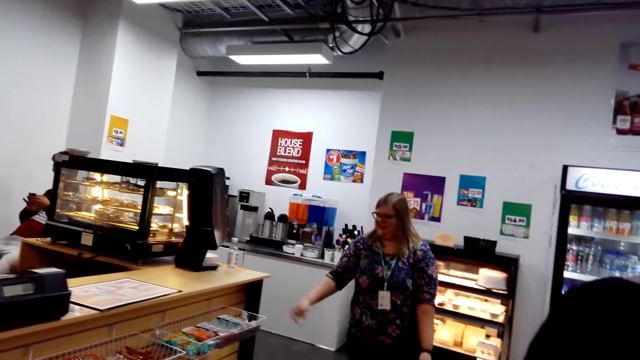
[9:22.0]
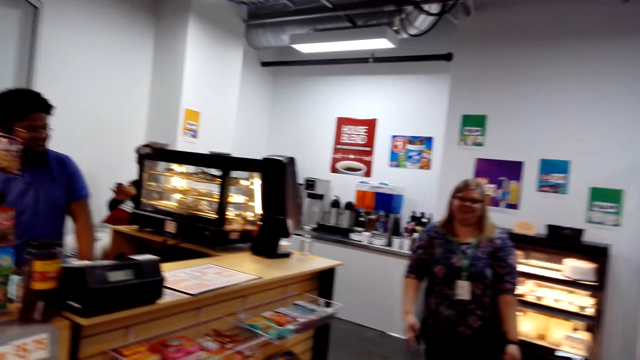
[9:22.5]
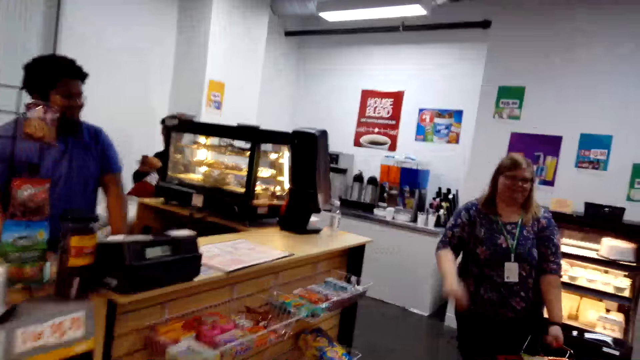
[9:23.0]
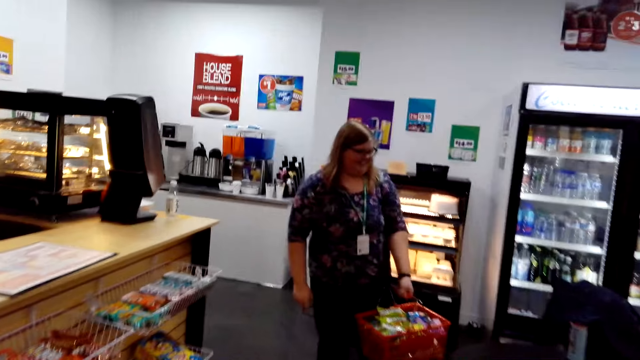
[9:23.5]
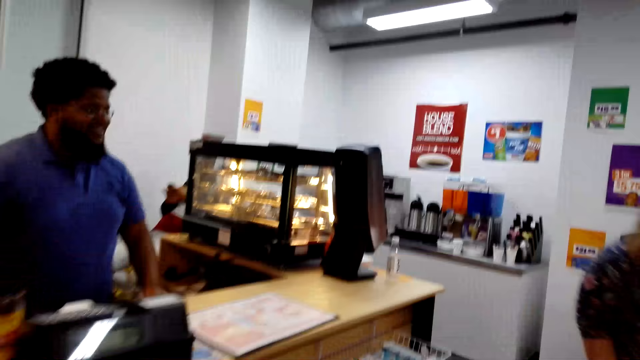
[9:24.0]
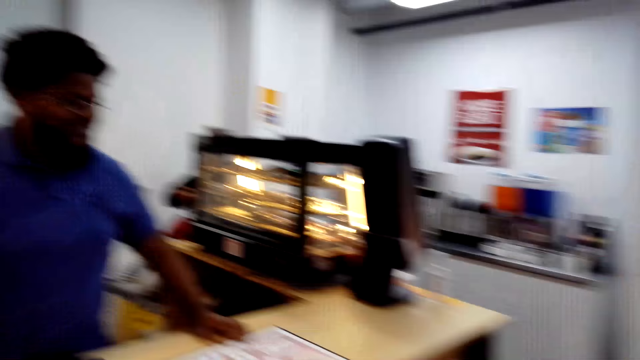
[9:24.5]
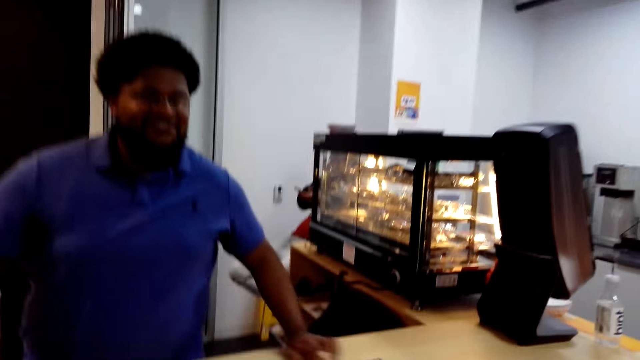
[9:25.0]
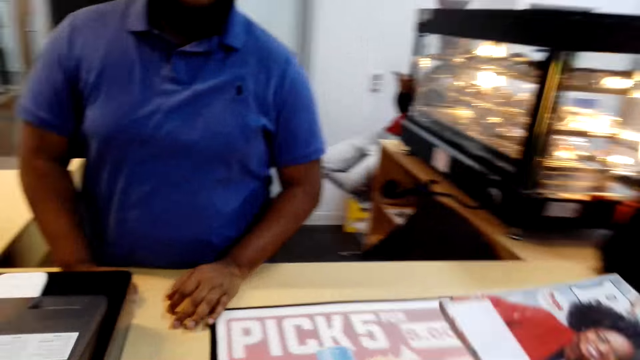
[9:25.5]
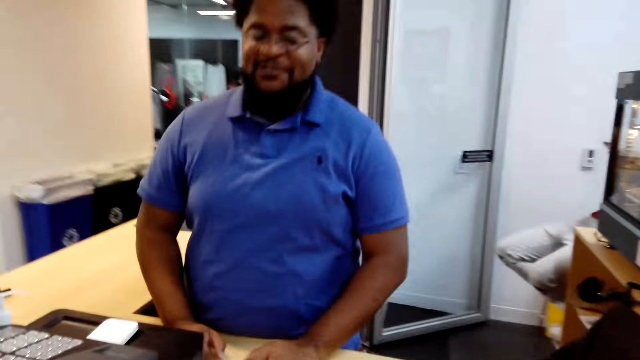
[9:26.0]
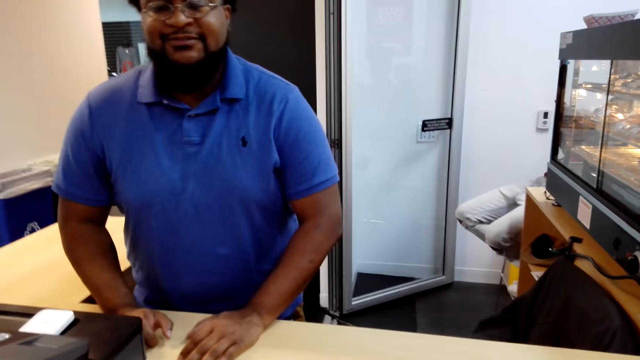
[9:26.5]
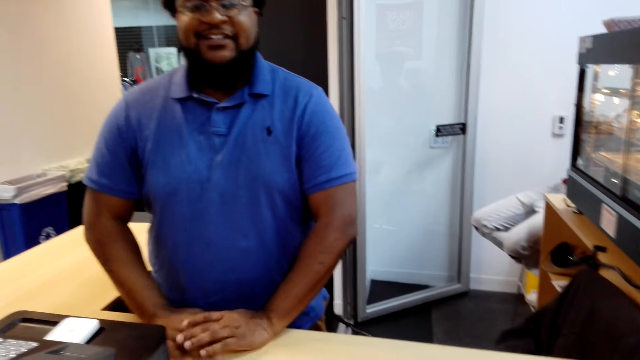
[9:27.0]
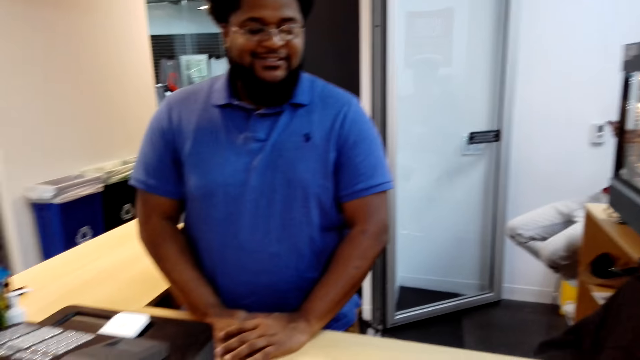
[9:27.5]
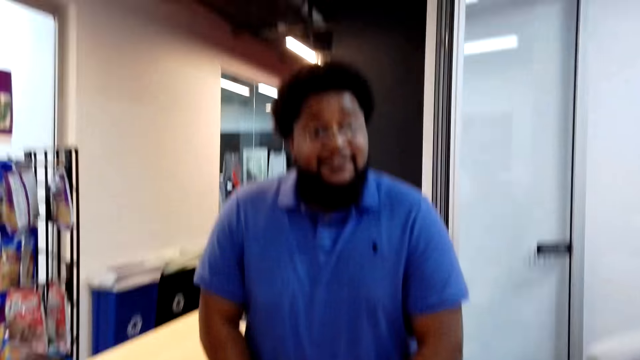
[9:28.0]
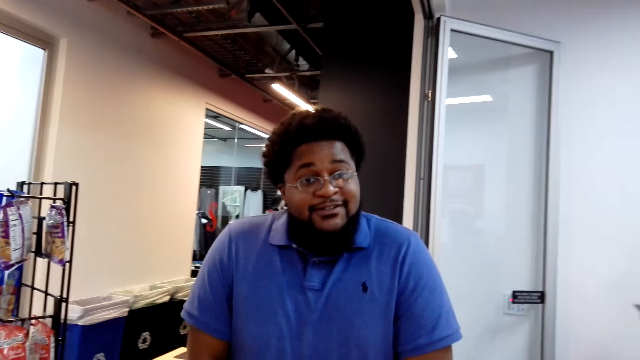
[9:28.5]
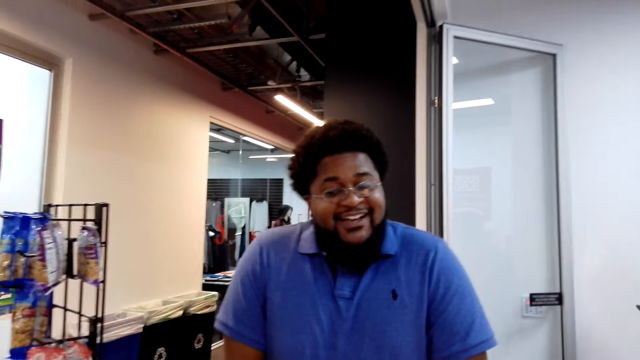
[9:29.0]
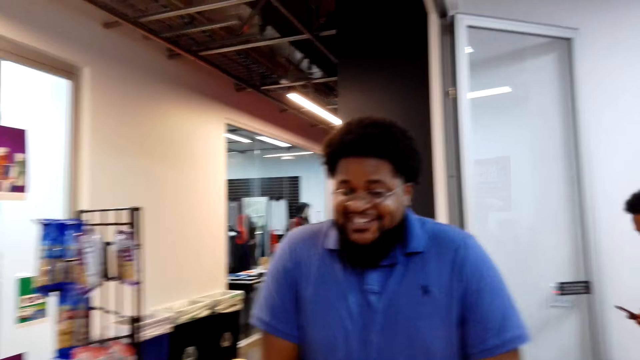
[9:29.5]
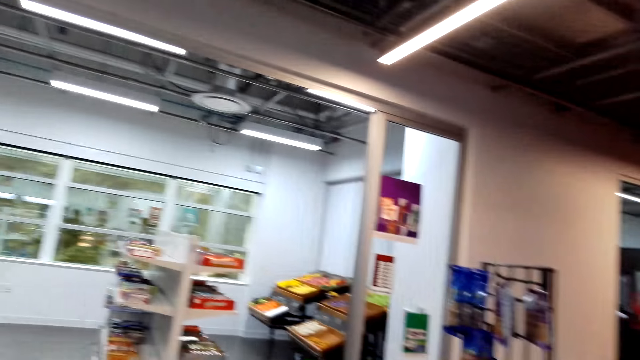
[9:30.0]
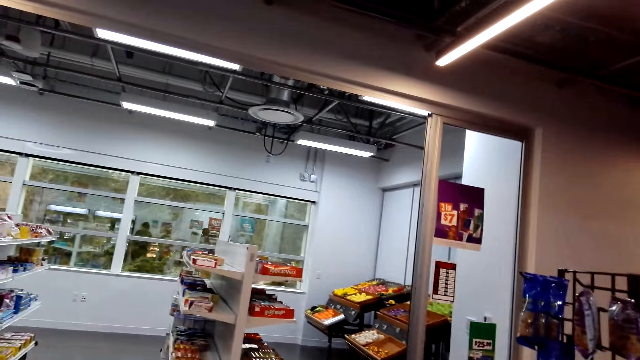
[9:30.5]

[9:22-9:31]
The camera wearer walks to the cashier. They place a book on the counter and interact with a person.

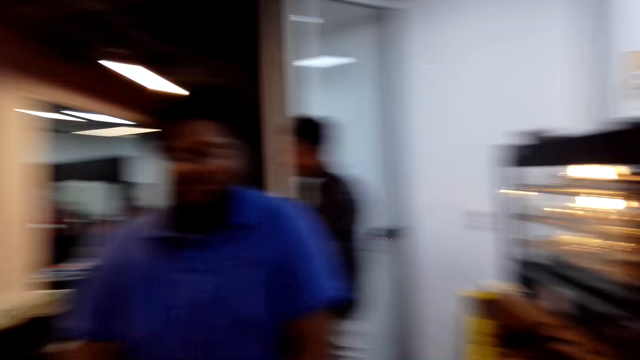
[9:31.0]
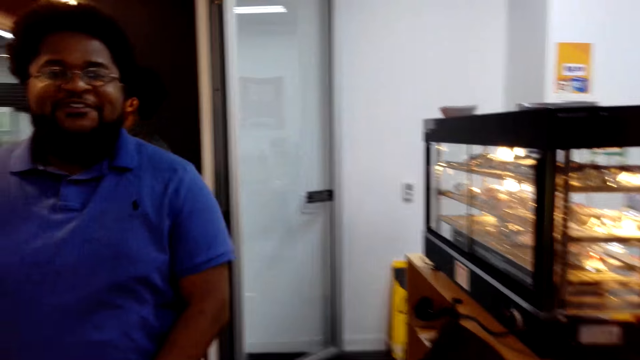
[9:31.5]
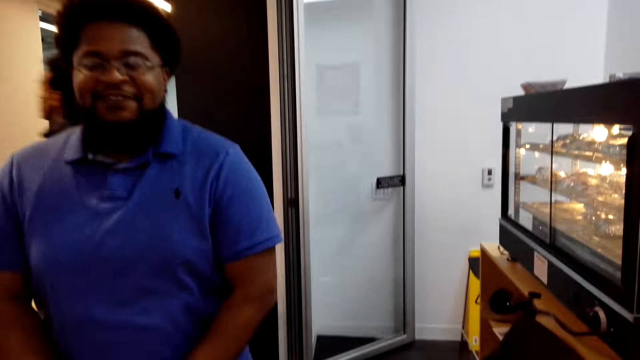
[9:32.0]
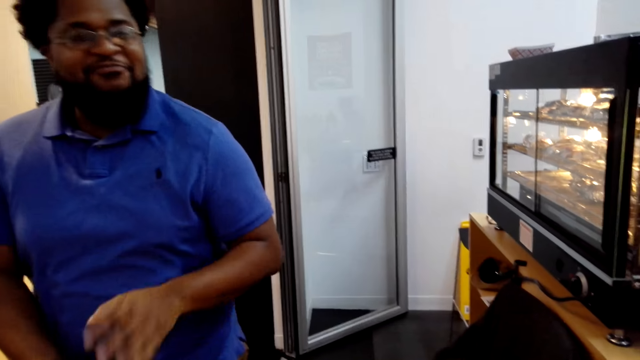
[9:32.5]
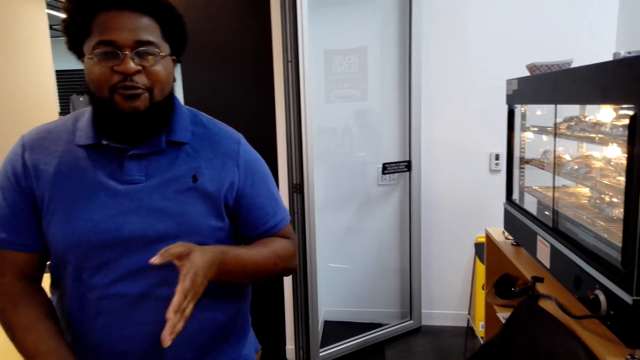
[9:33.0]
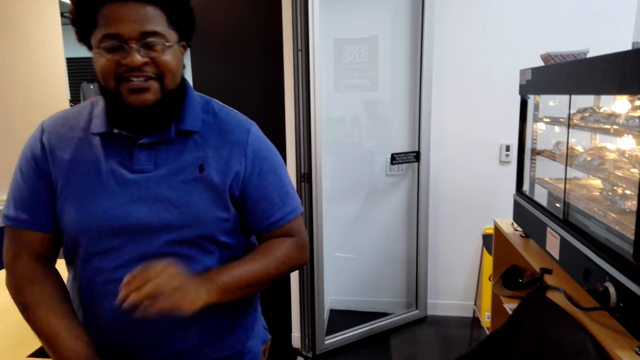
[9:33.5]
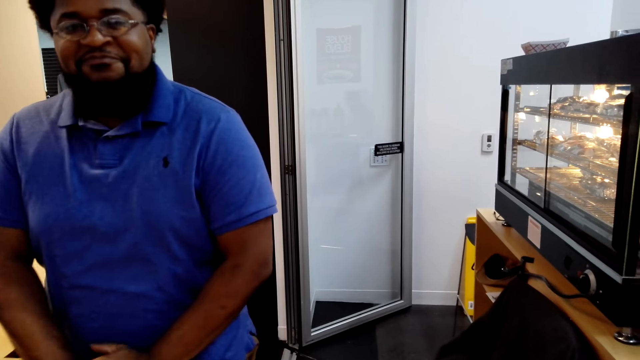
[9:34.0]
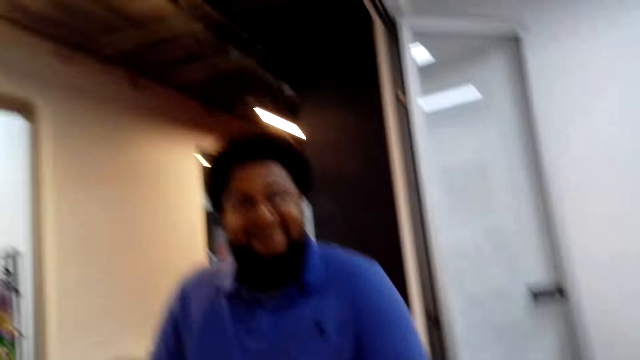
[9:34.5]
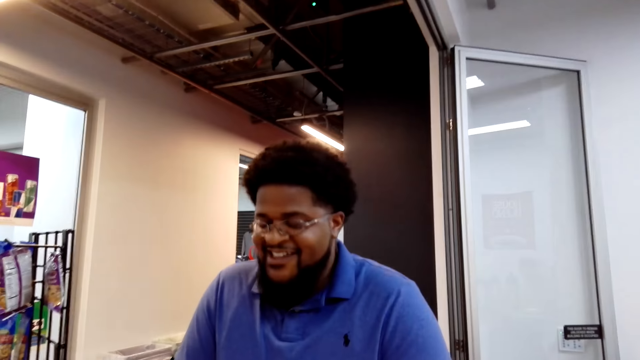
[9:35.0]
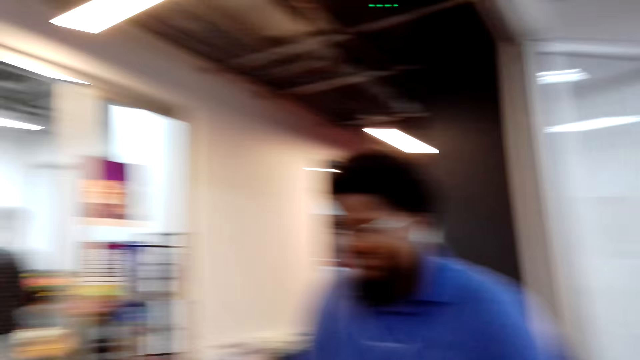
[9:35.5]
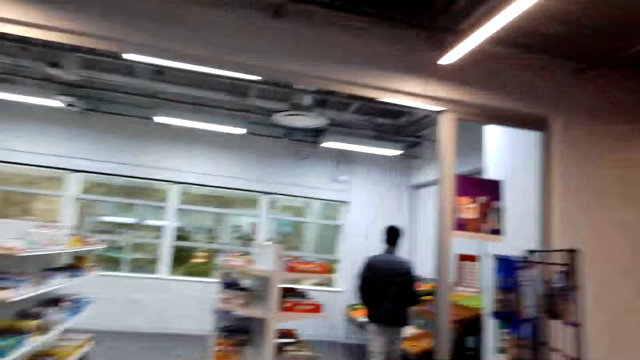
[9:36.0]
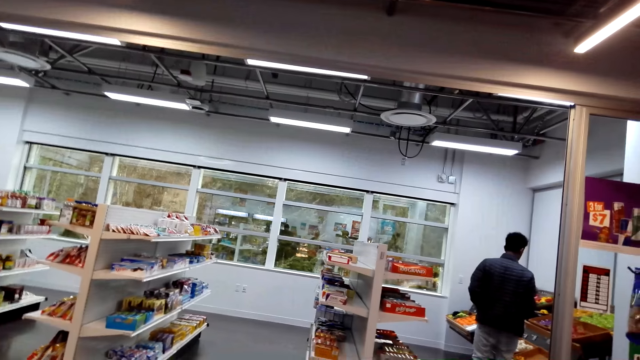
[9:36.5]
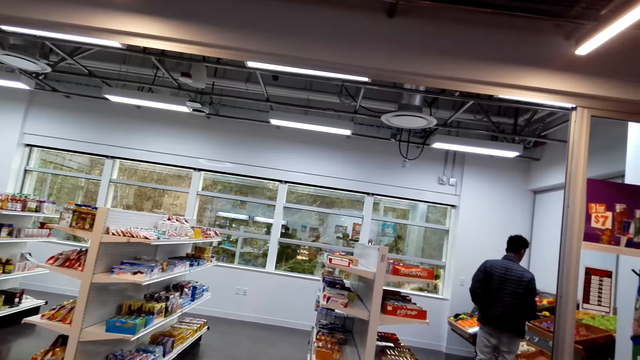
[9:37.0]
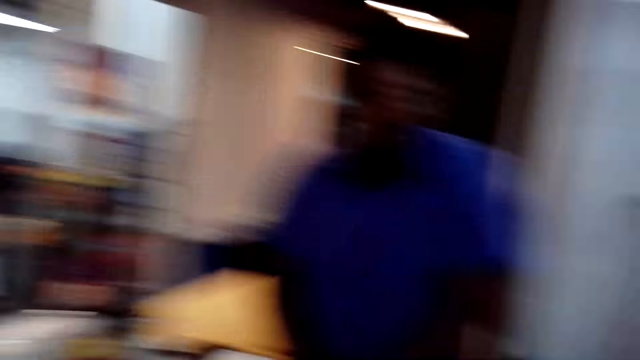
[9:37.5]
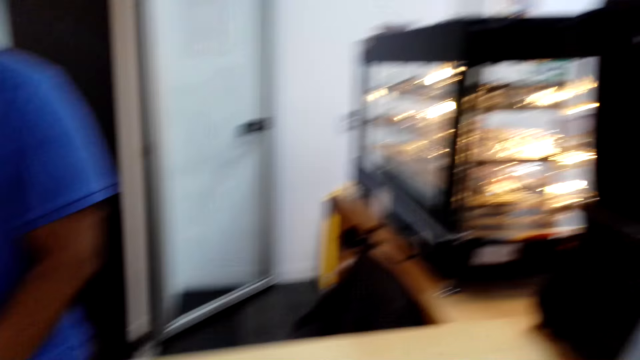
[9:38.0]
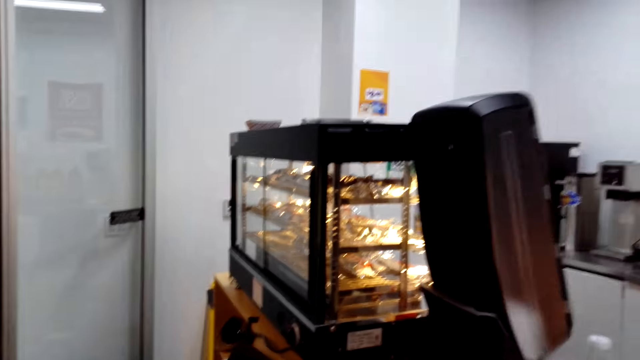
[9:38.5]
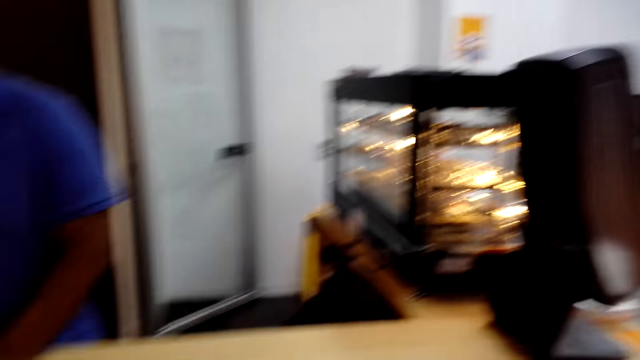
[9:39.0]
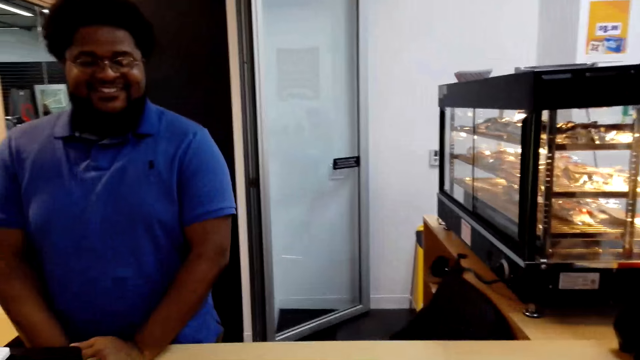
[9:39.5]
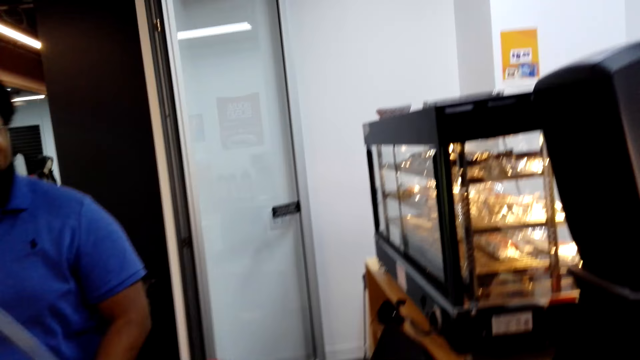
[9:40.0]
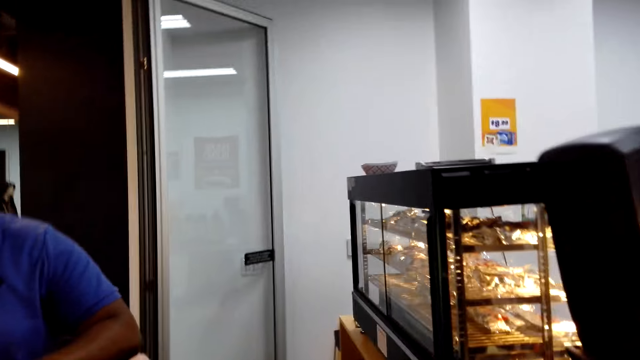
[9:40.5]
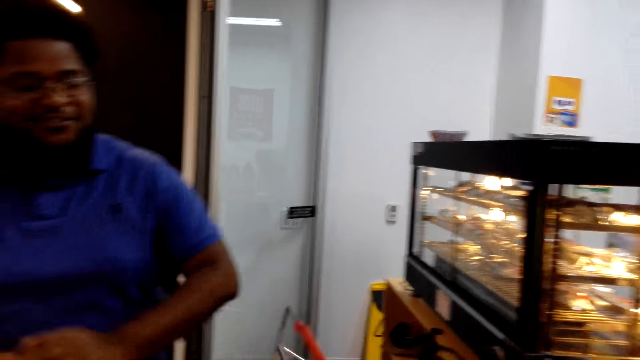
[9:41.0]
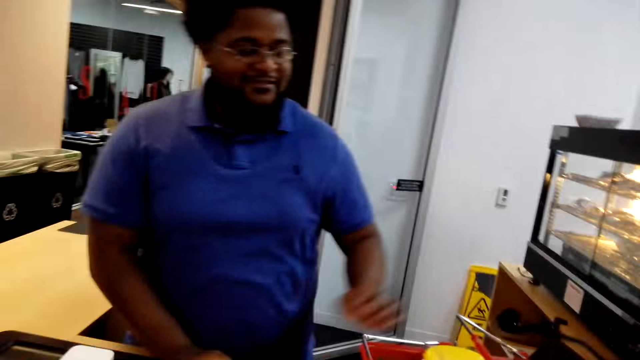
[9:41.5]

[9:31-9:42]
A man does a hand gesture.
